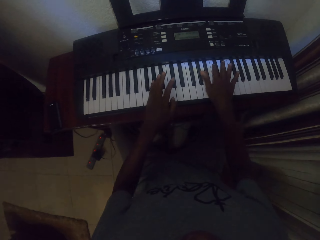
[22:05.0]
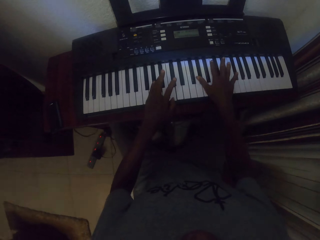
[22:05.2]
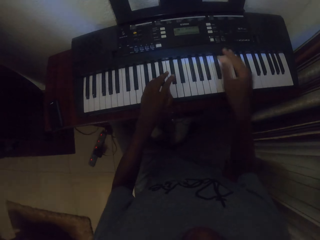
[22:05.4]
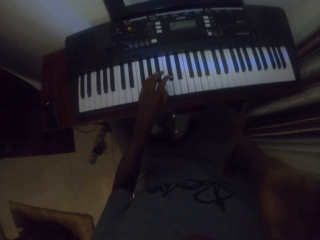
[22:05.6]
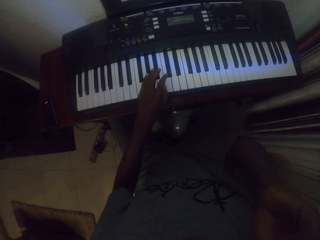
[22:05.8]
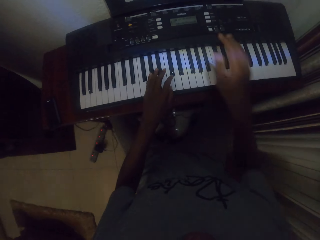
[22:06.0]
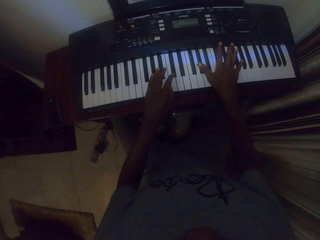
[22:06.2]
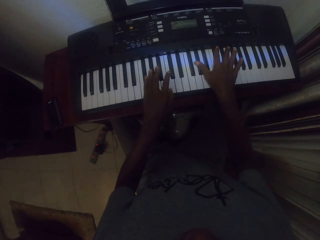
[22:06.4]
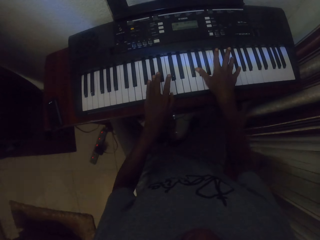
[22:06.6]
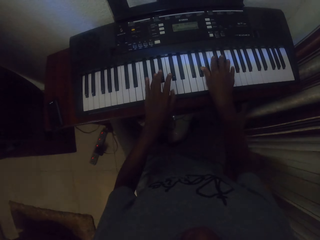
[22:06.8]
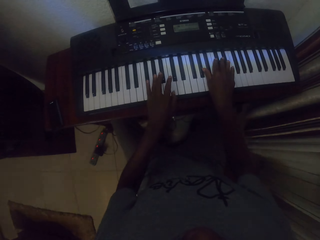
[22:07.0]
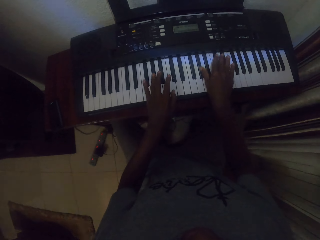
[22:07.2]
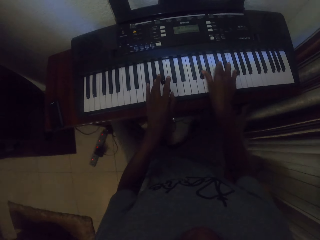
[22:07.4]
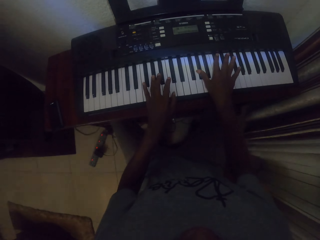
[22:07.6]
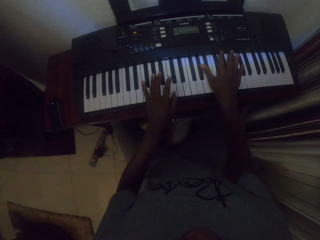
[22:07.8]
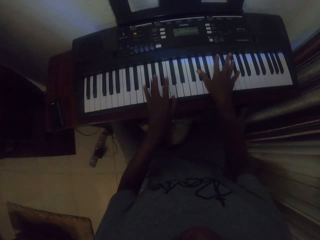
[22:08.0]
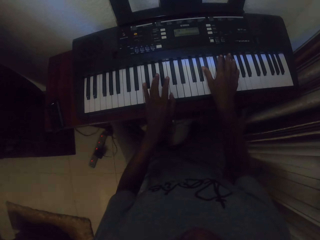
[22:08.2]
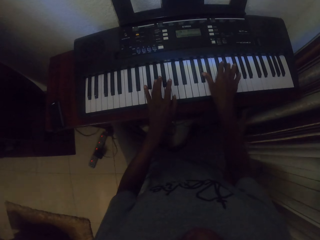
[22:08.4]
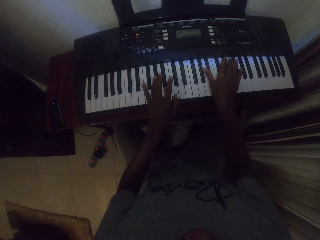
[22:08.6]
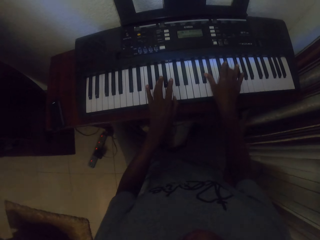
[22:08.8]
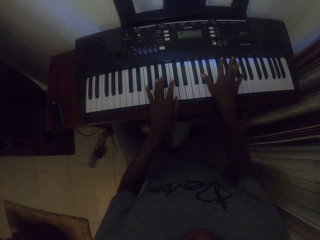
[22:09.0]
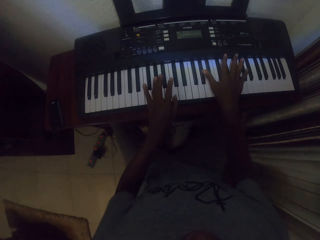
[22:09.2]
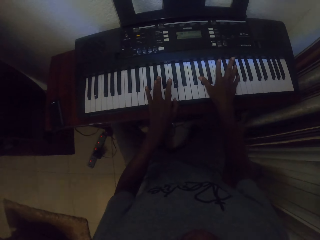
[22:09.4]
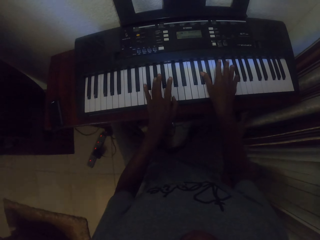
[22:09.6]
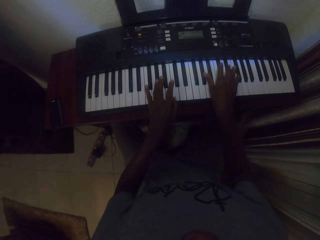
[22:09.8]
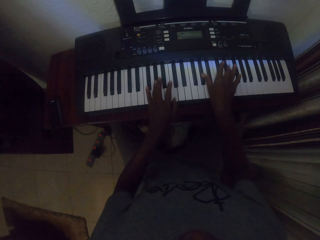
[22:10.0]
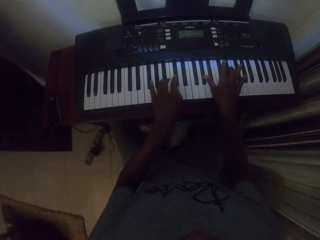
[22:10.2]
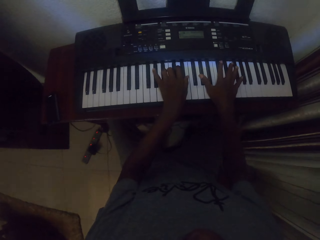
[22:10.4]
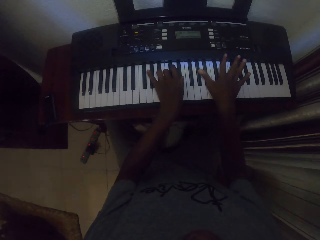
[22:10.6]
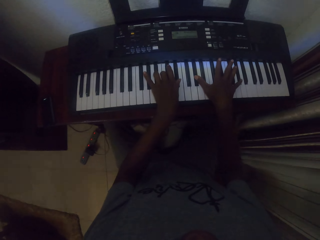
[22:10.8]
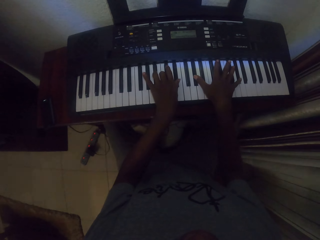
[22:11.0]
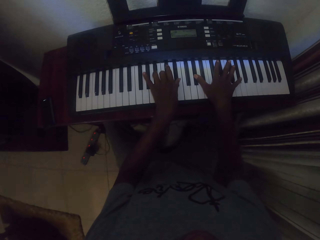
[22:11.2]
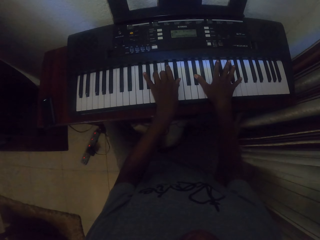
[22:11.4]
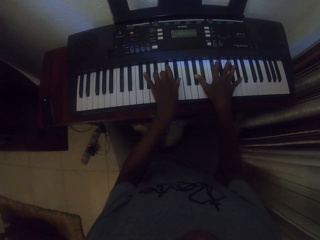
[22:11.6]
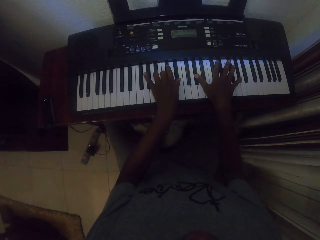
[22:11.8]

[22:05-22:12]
The camera wearer touches the face. They play piano.

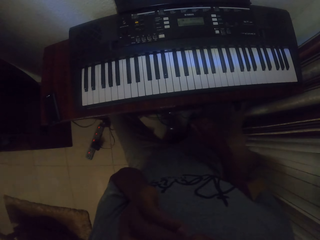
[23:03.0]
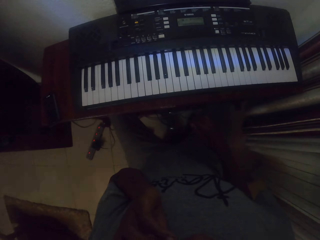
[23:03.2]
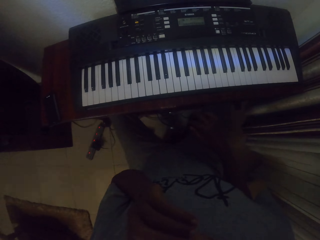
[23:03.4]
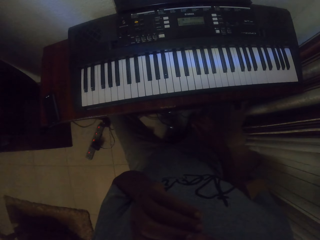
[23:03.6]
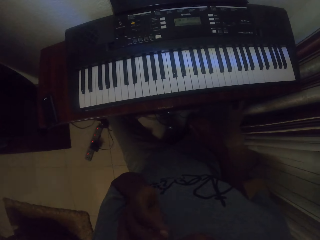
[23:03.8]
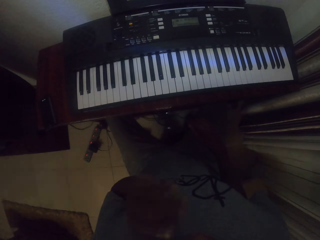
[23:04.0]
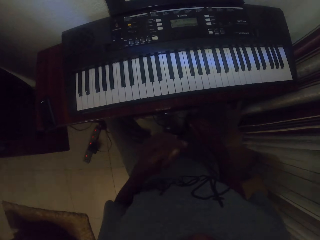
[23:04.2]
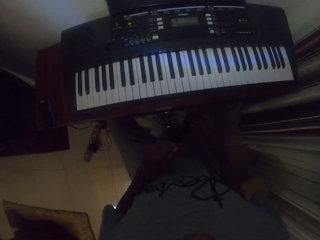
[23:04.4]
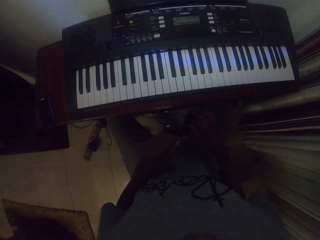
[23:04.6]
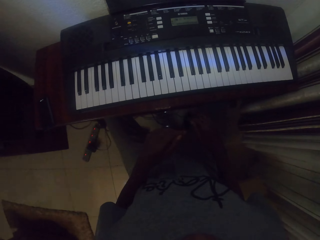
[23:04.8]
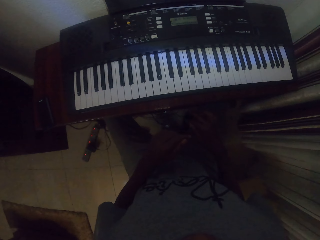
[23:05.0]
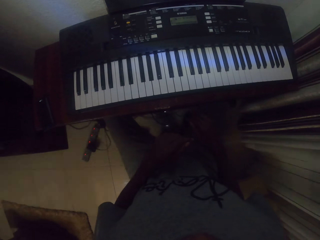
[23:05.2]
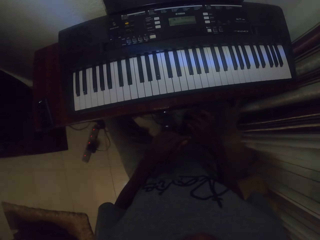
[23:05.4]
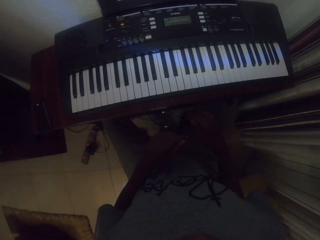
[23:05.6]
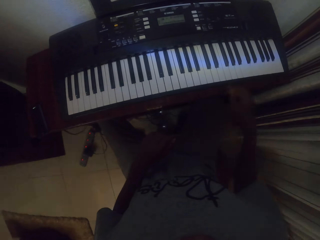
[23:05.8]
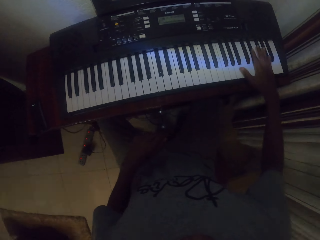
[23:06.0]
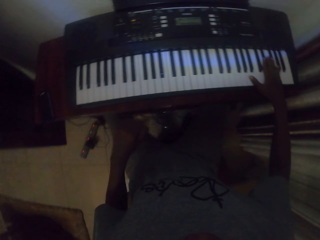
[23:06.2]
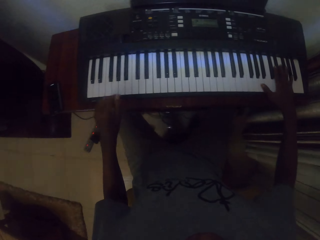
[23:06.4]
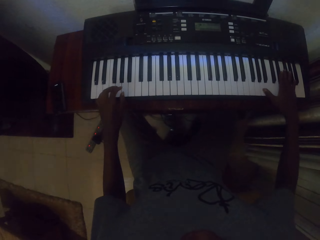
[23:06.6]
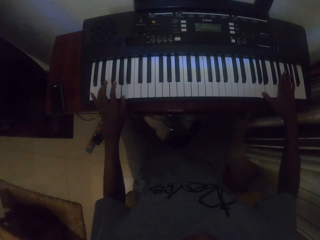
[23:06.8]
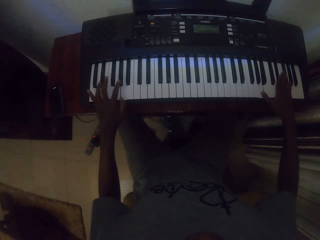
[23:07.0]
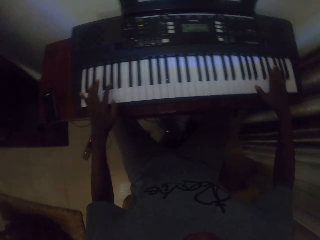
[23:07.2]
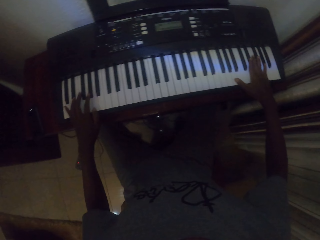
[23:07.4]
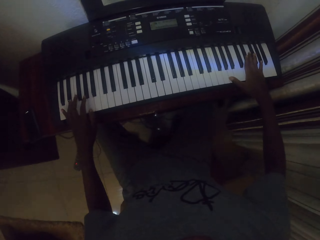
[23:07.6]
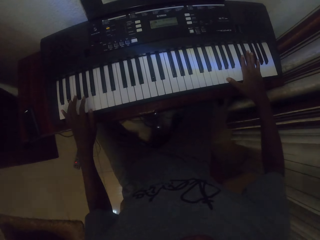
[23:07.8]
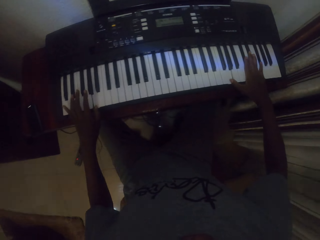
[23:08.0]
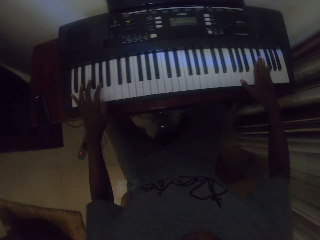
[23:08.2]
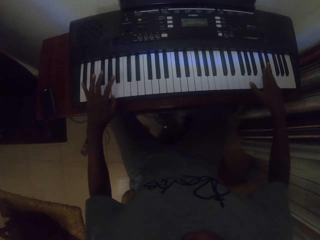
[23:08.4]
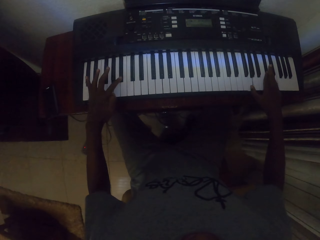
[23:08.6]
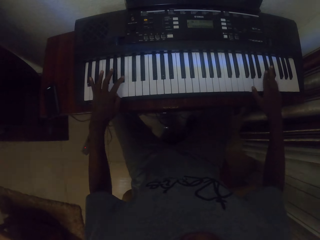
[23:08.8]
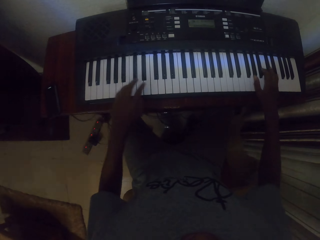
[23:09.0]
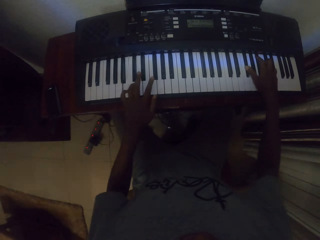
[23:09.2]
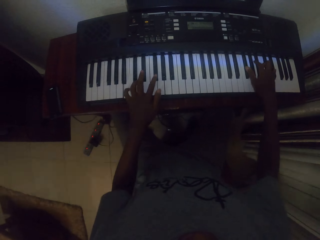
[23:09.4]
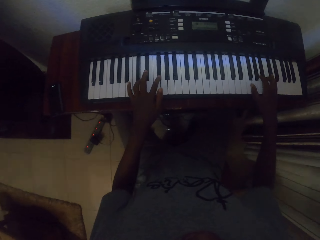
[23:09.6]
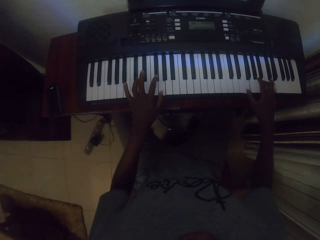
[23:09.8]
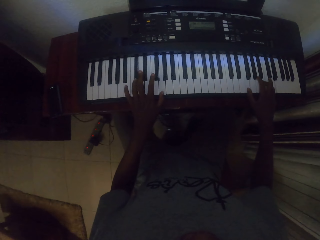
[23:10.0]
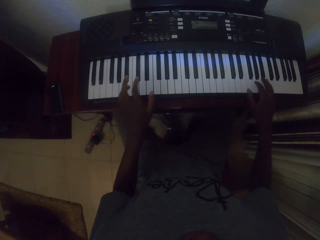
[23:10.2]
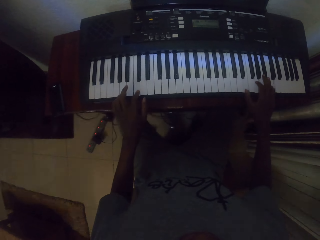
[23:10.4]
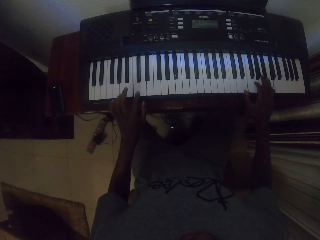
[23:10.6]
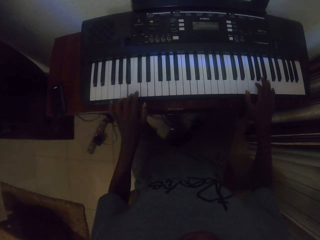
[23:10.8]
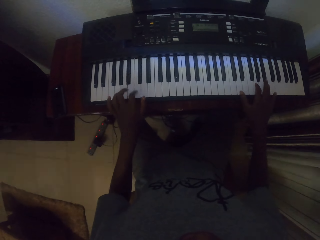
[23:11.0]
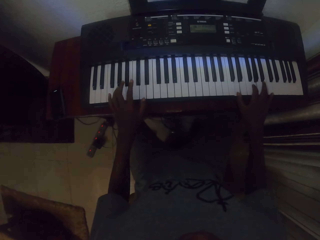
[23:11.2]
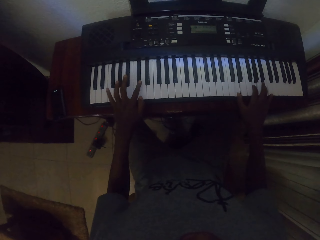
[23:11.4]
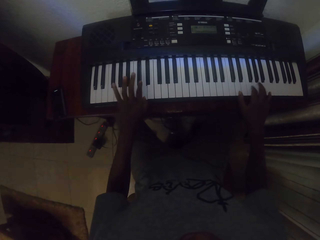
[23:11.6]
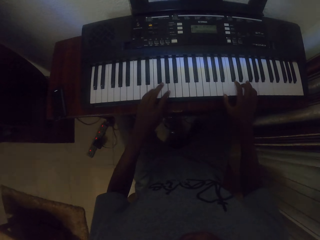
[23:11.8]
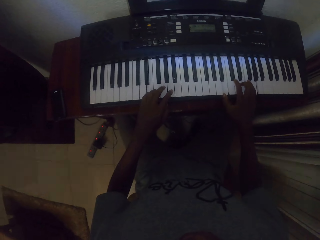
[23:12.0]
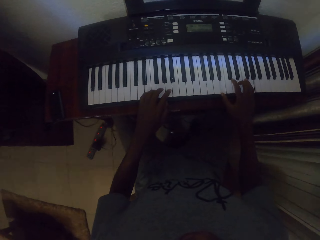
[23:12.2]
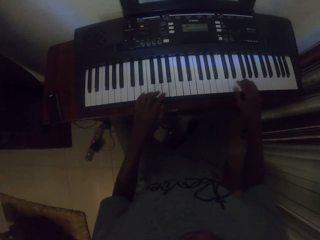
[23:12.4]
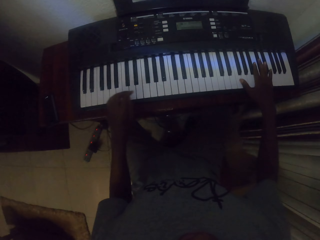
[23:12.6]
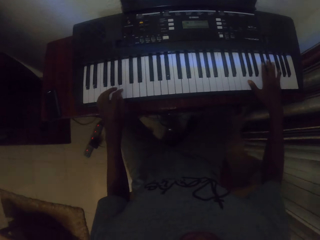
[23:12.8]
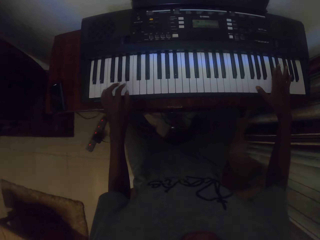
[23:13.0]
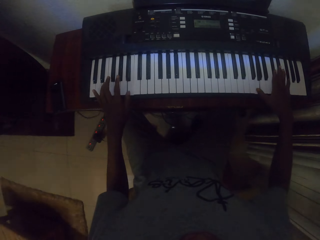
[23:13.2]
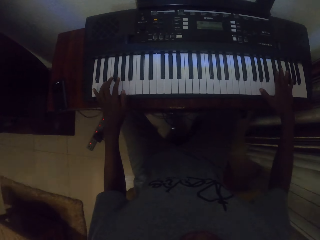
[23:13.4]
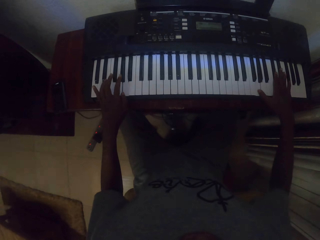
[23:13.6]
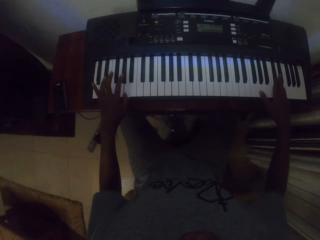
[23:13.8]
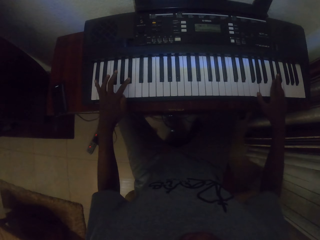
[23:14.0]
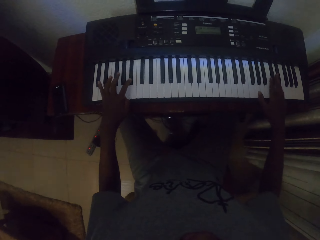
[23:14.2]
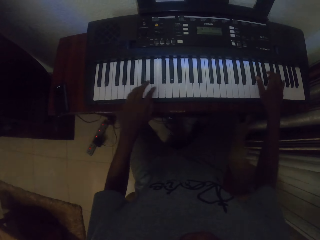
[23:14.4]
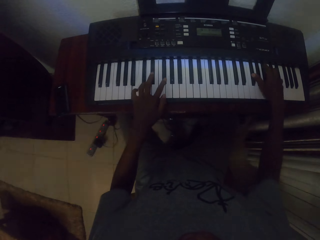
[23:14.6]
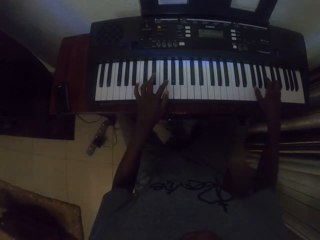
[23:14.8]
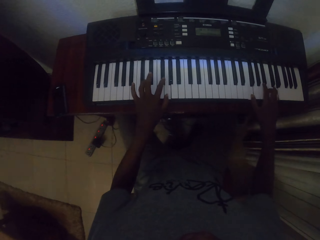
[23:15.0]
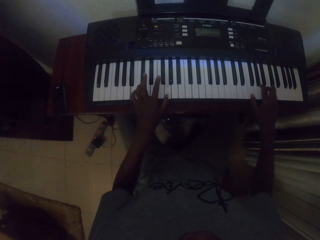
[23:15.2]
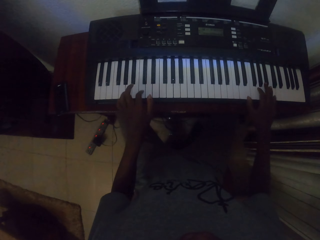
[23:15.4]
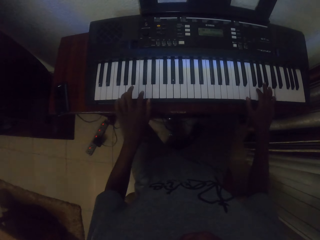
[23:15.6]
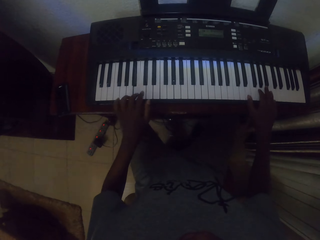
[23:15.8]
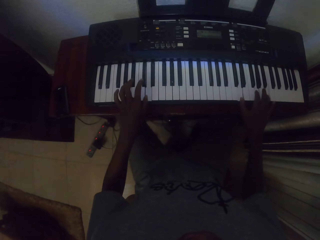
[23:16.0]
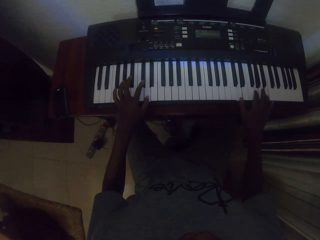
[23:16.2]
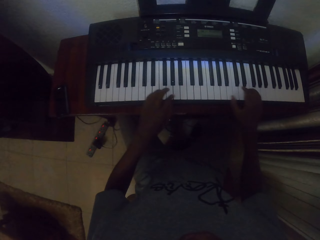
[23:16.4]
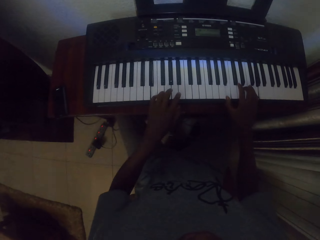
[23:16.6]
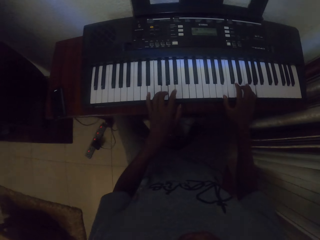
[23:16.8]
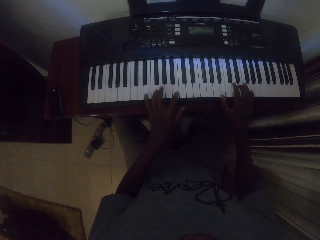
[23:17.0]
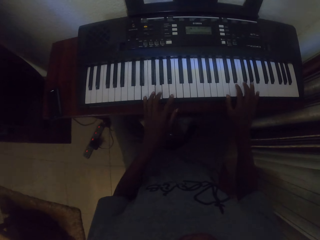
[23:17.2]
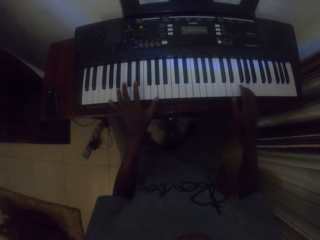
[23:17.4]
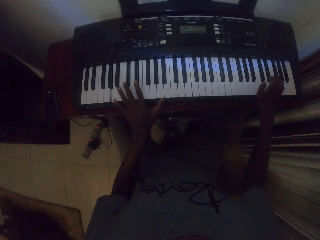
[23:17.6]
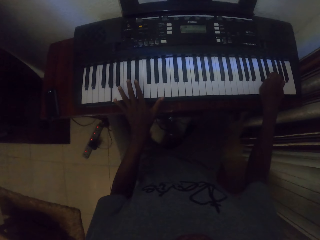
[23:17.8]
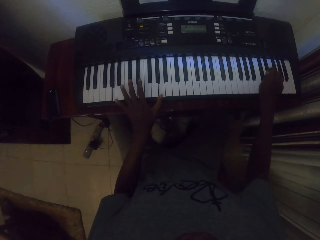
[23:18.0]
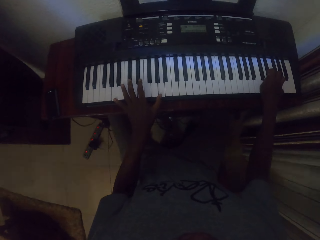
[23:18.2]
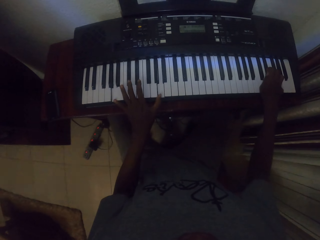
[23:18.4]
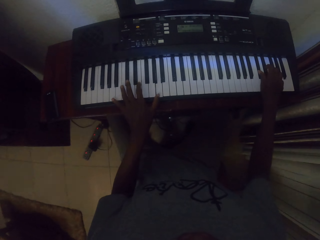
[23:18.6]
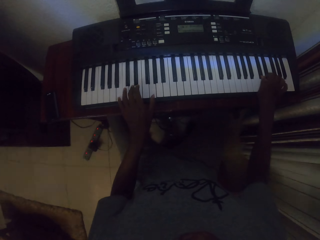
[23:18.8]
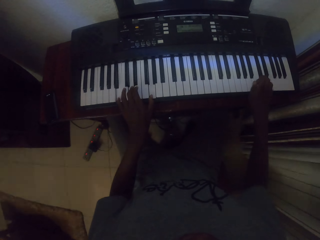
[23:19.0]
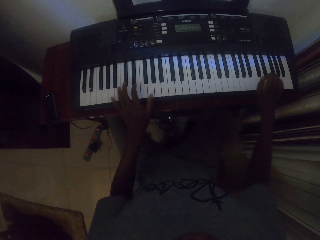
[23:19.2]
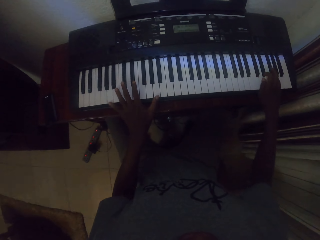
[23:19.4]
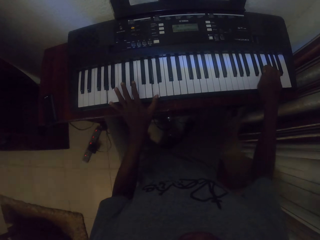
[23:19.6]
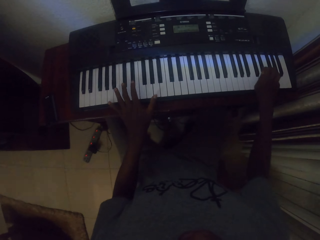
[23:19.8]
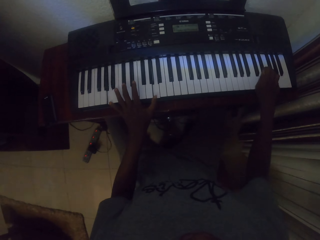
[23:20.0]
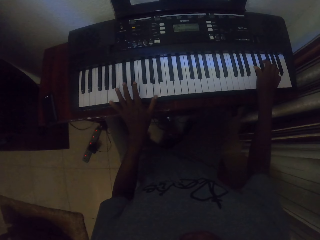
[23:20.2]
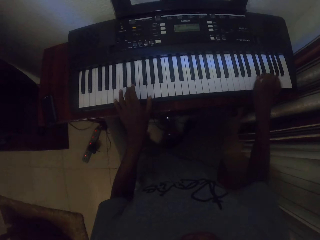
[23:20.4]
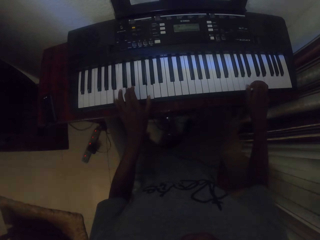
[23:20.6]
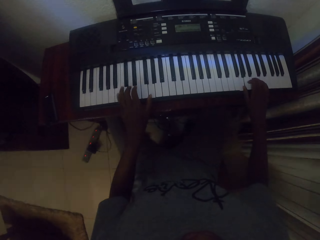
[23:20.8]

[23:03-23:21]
The camera wearer touches his face with his left hand. He drops the left hand. He holds the keyboard with both hands and plays the keyboard with both hands.
